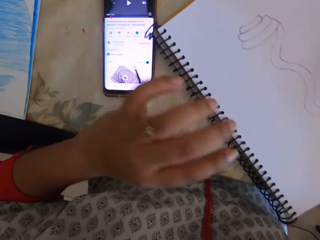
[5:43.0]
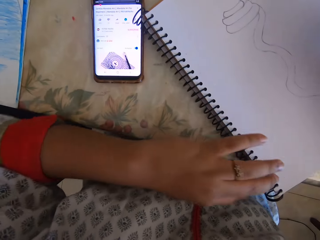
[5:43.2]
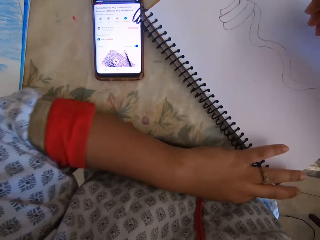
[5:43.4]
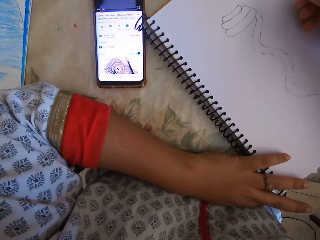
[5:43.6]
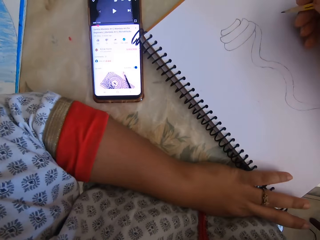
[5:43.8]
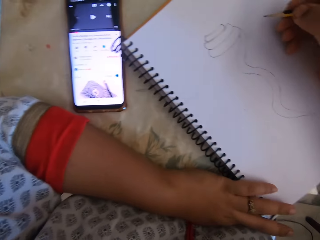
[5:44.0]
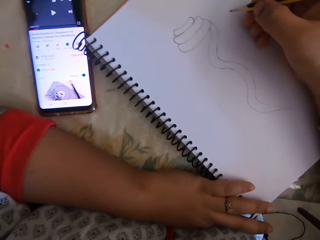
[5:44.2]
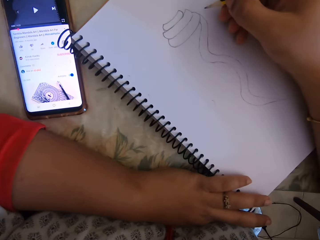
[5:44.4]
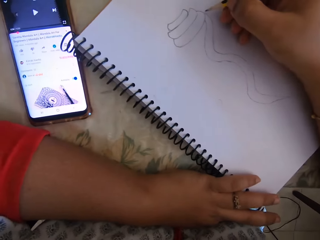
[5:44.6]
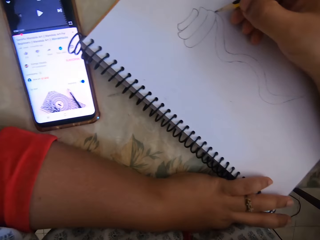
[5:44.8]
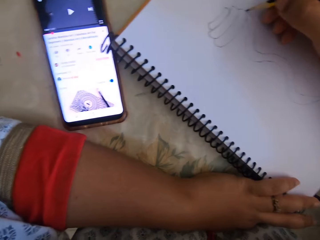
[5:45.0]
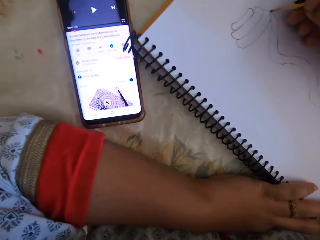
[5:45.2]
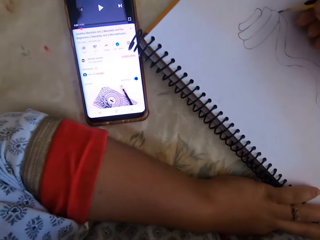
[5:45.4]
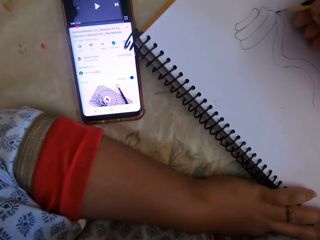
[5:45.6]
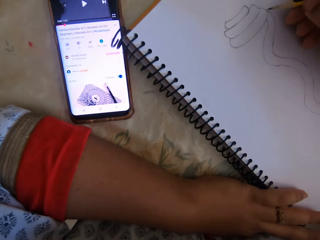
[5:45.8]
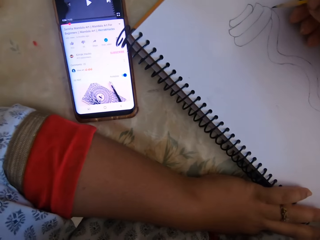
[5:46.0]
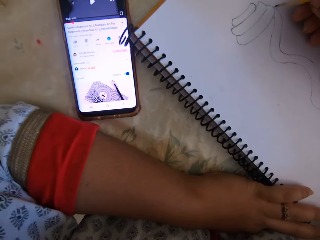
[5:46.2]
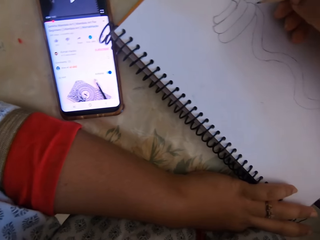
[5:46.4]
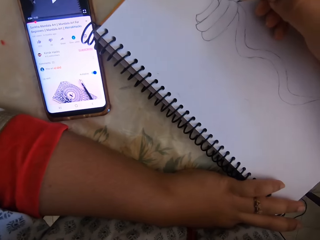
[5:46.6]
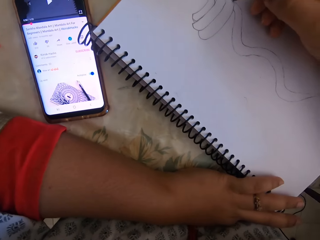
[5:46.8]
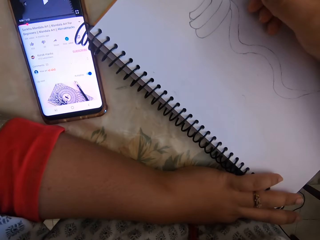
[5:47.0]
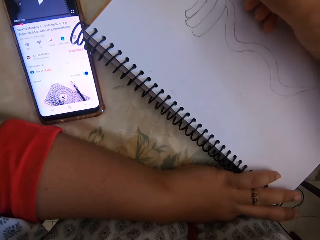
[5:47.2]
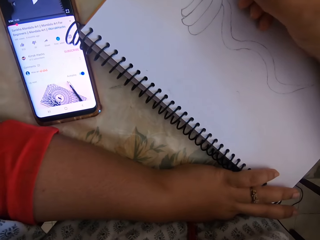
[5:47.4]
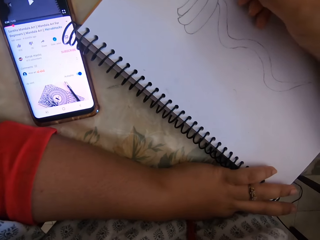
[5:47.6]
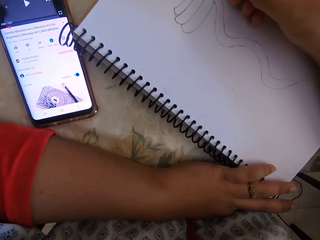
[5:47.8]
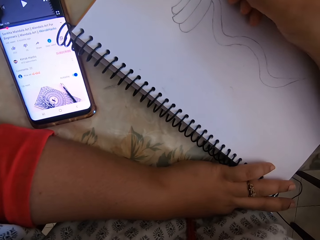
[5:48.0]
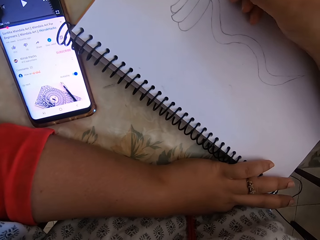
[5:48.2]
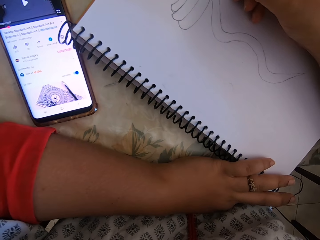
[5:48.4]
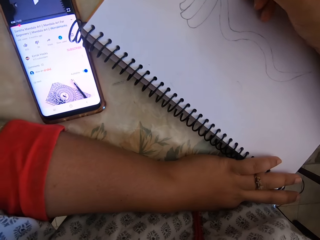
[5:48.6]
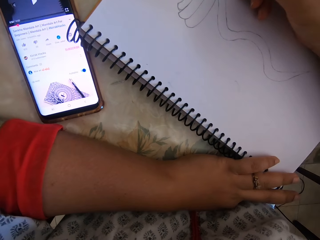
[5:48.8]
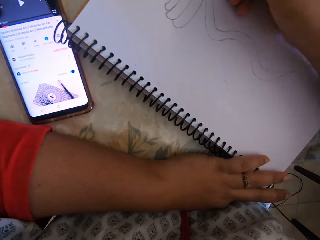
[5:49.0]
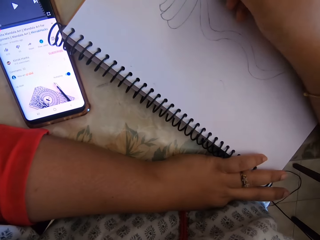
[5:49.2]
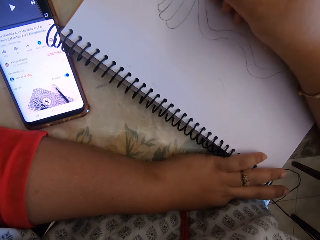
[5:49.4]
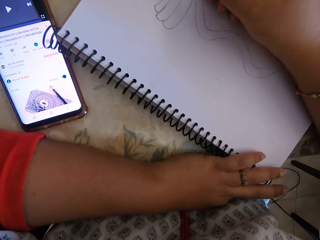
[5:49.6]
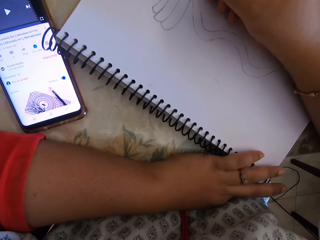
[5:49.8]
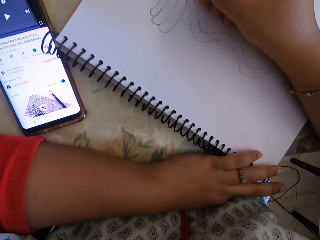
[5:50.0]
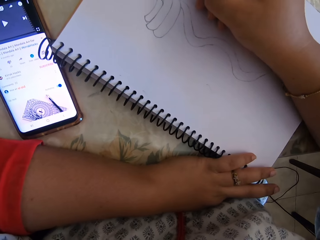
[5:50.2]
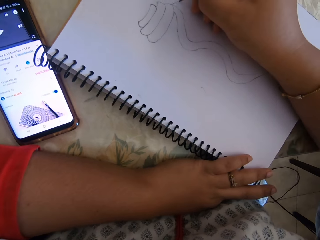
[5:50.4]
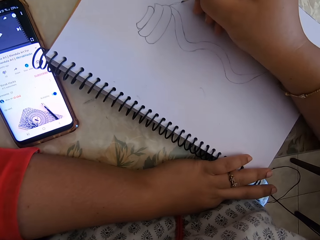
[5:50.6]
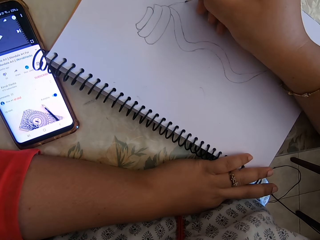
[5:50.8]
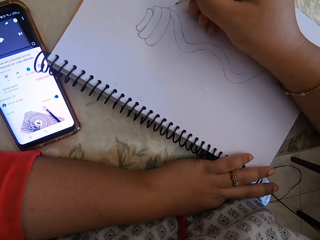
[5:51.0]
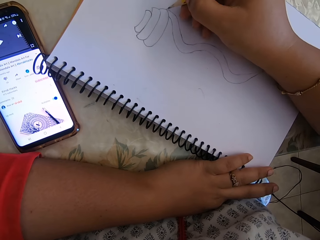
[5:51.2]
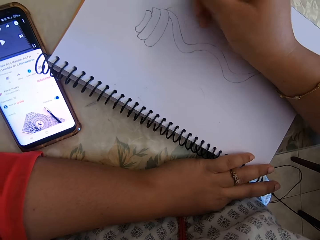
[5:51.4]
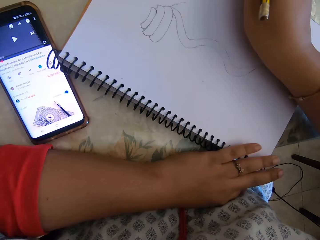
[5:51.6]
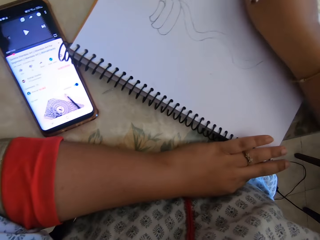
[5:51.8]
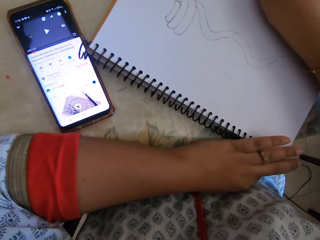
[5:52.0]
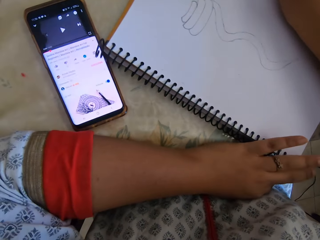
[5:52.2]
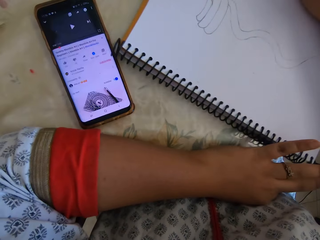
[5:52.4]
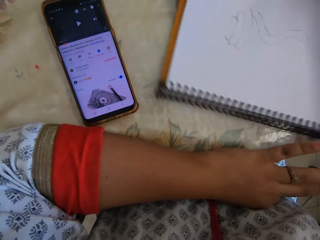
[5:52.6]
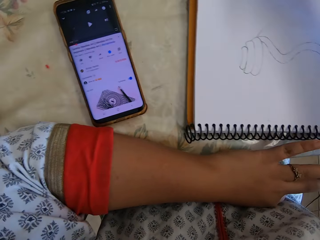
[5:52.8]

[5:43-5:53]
The camera wearer draws with a pencil on the notebook.

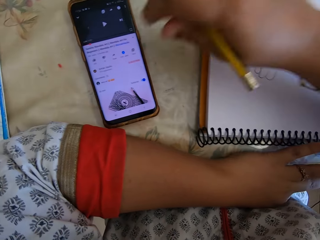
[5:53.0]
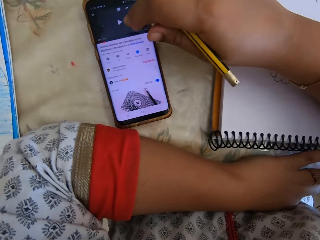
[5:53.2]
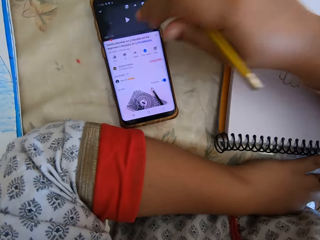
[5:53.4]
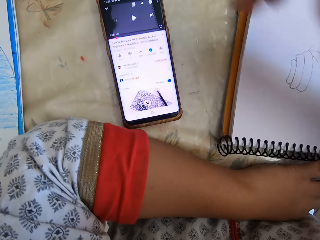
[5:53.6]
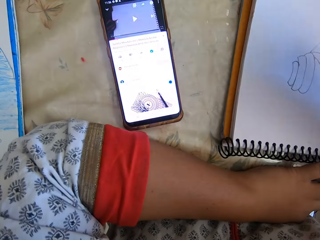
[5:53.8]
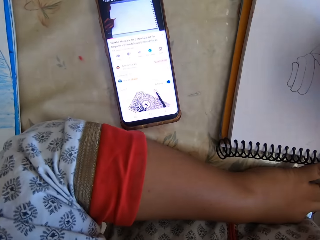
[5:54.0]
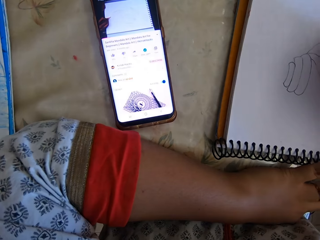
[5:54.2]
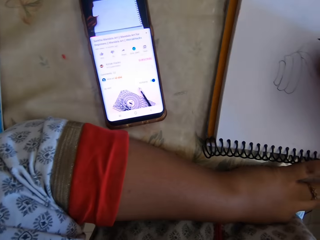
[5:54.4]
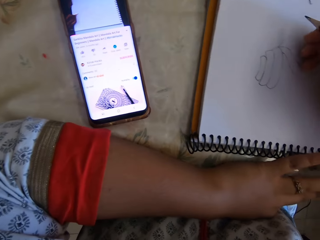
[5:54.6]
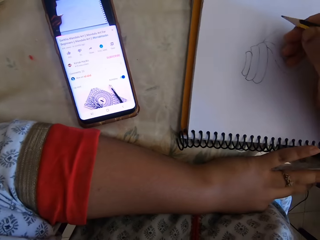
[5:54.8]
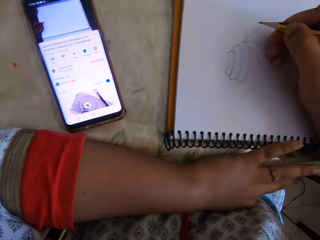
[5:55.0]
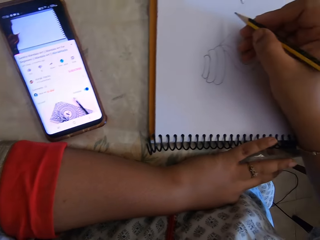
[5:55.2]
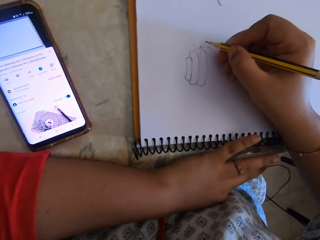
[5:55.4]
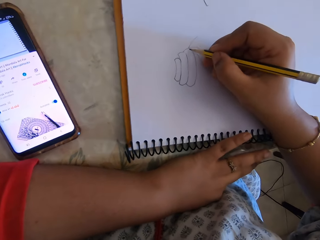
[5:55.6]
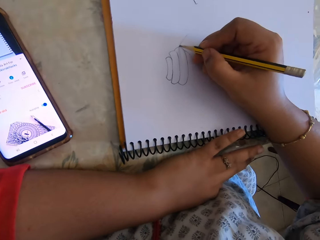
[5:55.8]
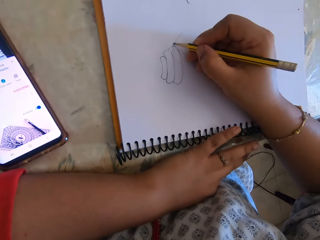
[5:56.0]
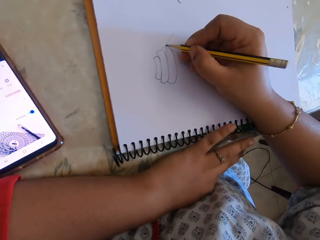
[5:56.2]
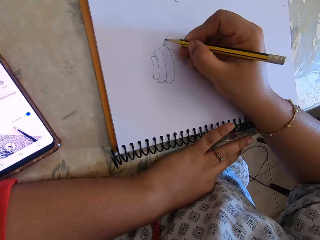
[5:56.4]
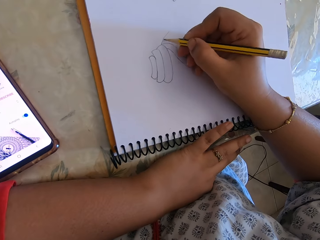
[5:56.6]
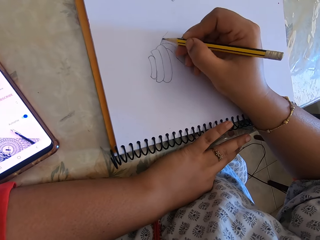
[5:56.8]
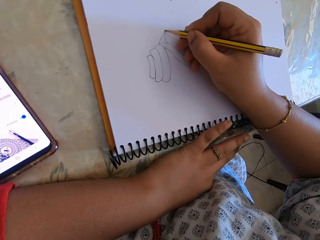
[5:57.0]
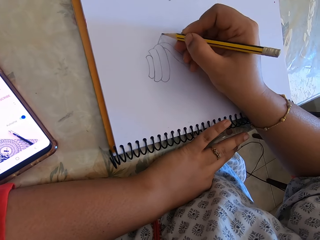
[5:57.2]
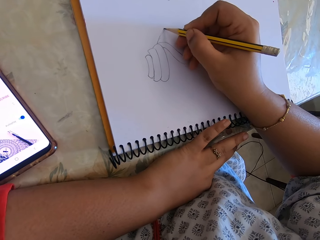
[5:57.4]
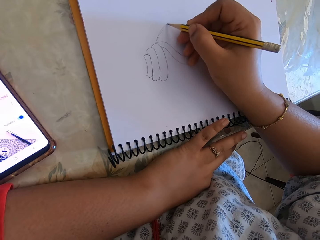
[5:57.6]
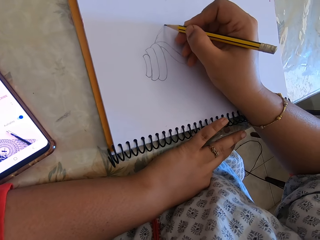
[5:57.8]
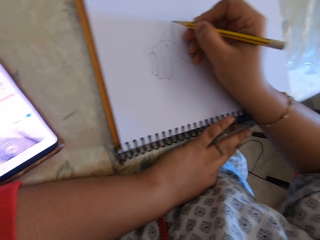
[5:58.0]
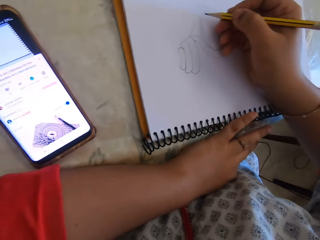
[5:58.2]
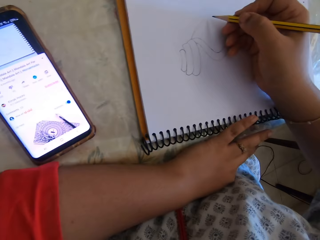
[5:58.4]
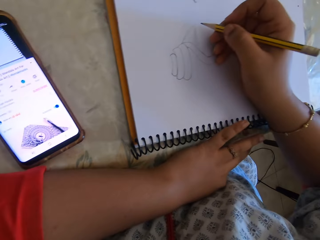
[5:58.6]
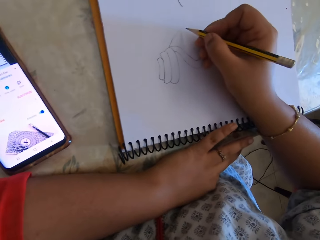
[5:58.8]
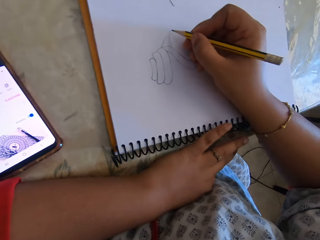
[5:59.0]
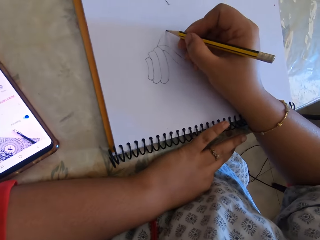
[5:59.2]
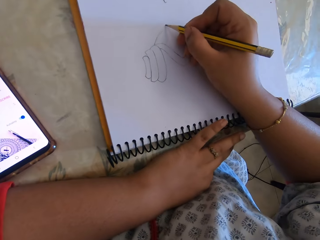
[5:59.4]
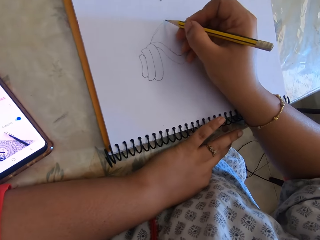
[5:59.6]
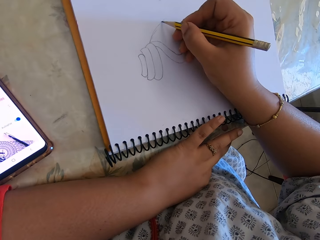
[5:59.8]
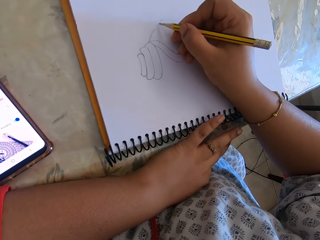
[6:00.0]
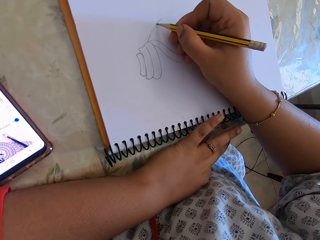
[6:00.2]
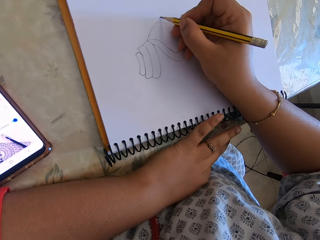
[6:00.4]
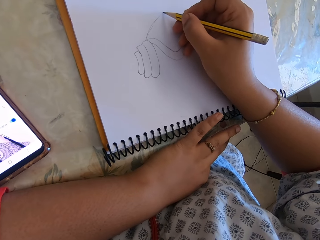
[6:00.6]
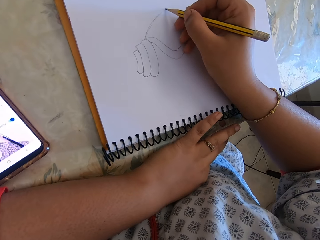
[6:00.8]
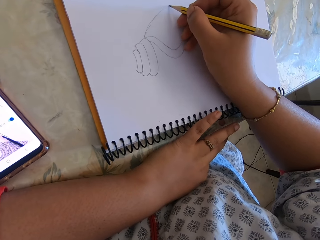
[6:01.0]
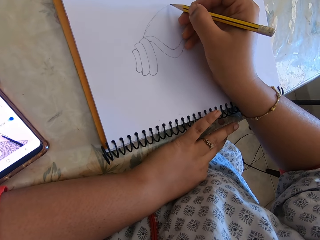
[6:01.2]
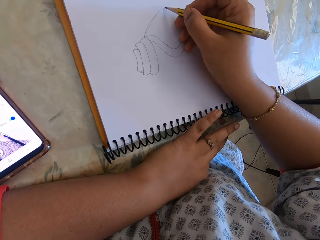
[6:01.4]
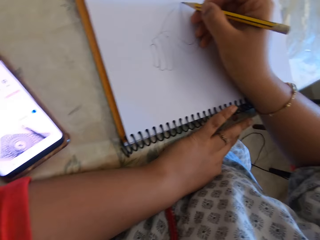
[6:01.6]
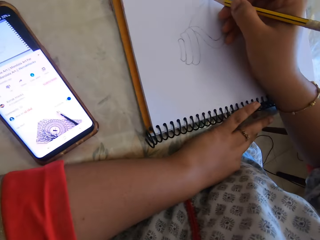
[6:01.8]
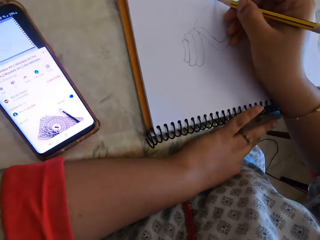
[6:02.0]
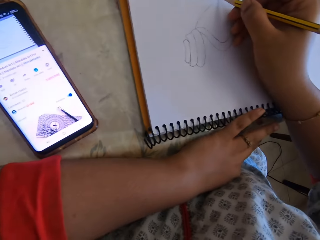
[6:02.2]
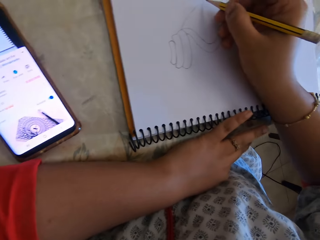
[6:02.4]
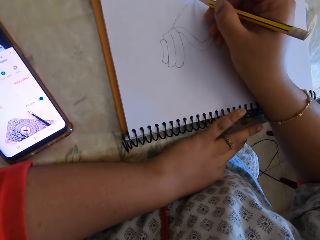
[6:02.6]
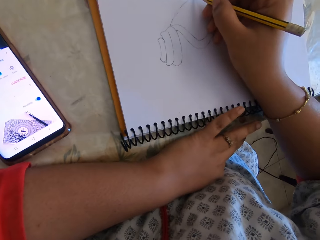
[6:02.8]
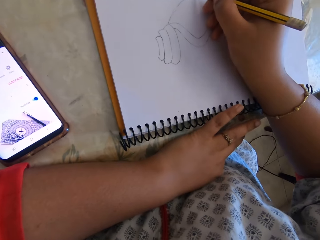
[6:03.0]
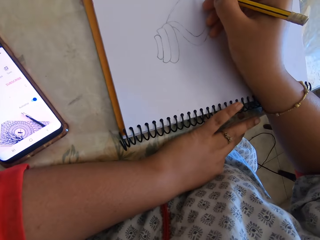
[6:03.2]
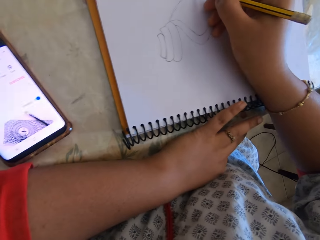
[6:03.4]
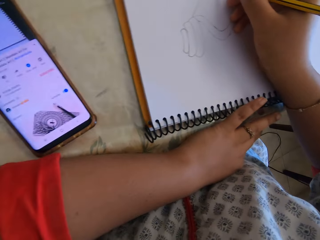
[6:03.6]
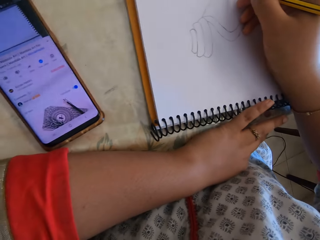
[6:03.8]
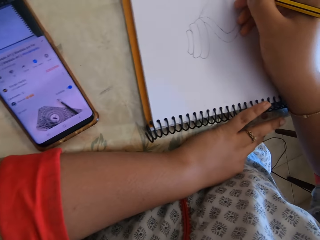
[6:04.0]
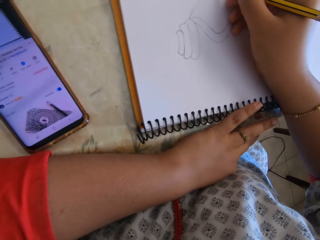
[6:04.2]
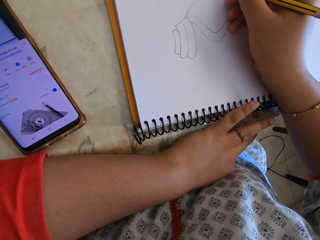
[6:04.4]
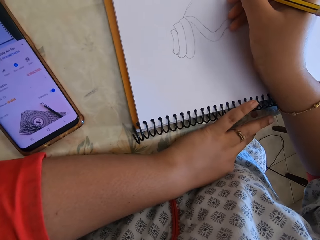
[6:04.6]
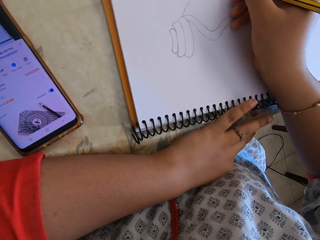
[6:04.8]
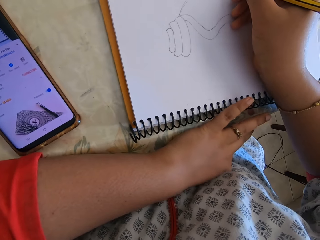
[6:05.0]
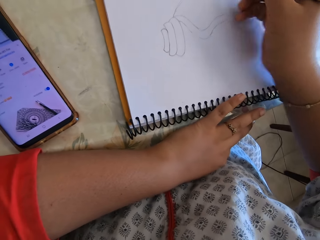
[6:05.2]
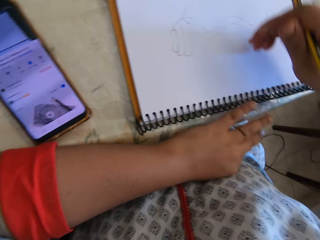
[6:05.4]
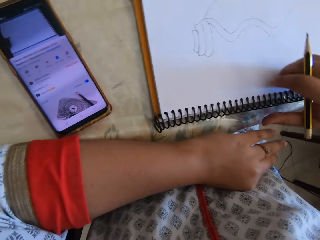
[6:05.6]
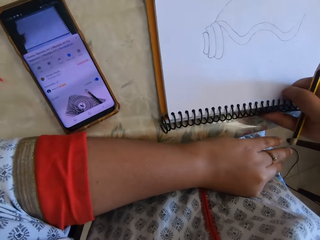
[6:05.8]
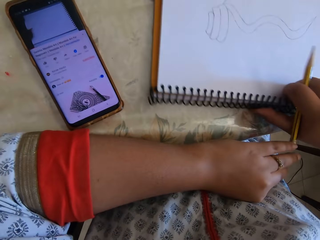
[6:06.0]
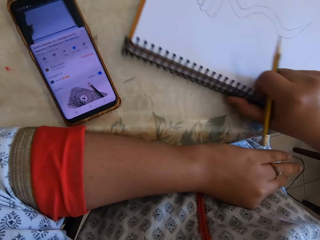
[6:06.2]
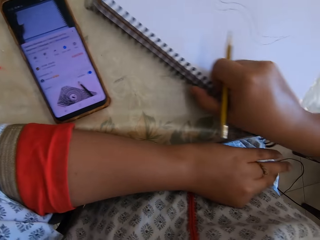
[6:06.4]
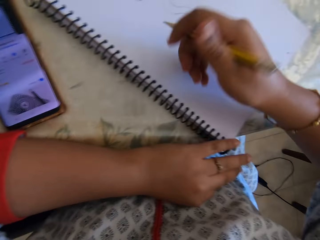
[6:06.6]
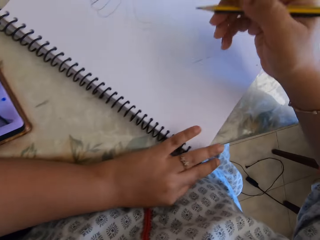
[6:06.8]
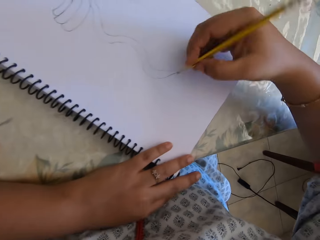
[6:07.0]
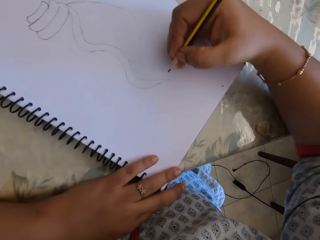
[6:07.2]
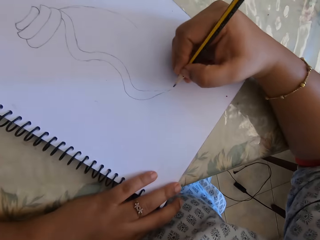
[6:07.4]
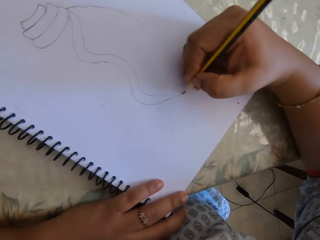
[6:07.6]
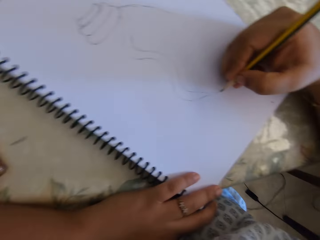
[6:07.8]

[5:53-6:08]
The camera wearer checks the phone. They draw with a pencil on the notebook. They turn the notebook.
